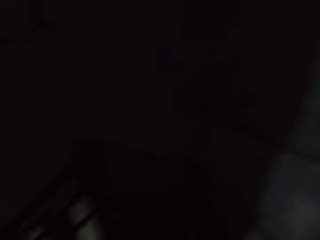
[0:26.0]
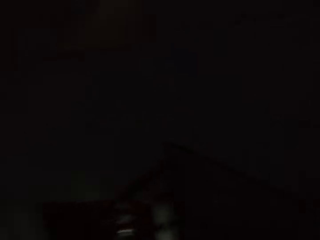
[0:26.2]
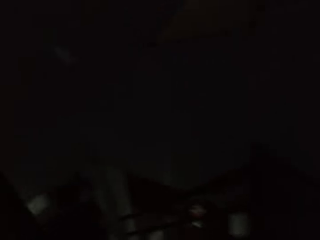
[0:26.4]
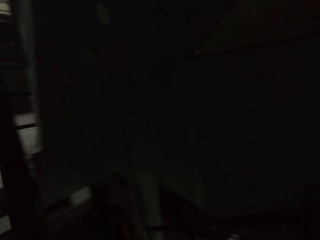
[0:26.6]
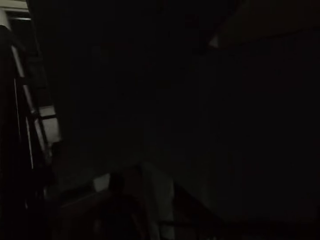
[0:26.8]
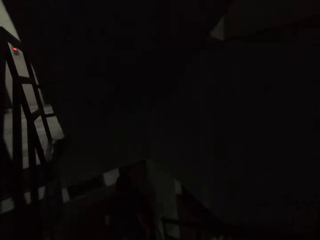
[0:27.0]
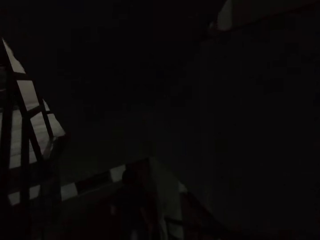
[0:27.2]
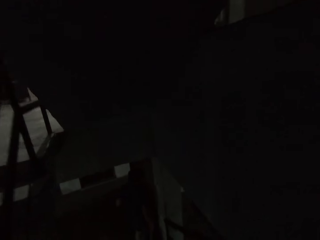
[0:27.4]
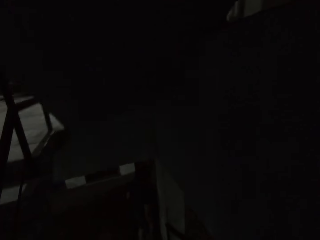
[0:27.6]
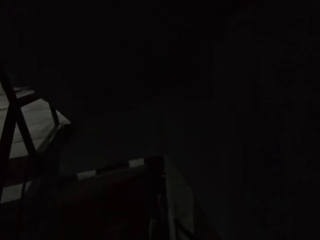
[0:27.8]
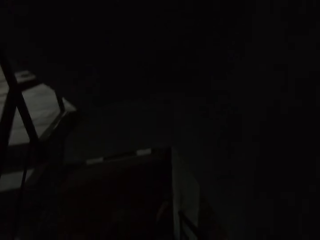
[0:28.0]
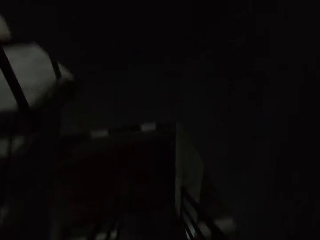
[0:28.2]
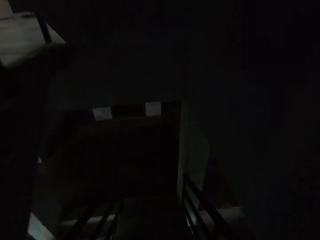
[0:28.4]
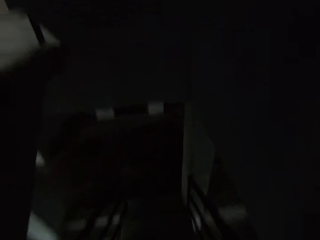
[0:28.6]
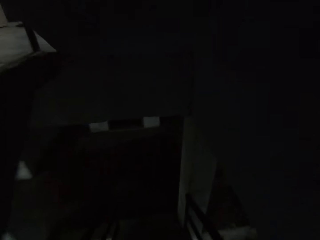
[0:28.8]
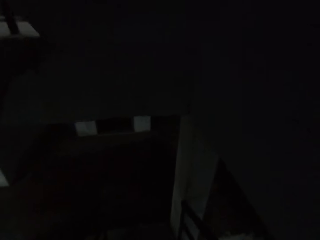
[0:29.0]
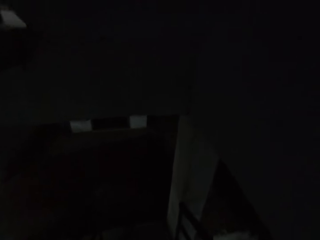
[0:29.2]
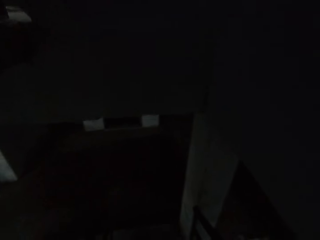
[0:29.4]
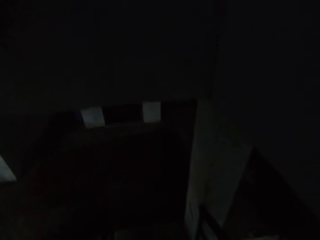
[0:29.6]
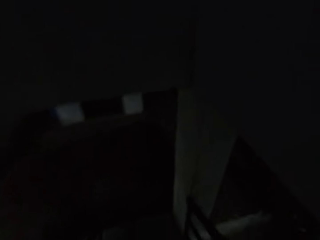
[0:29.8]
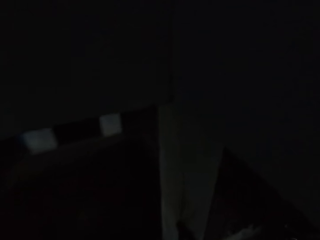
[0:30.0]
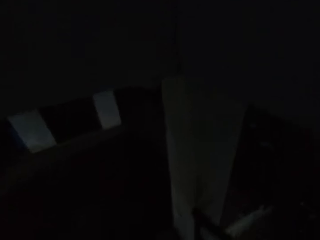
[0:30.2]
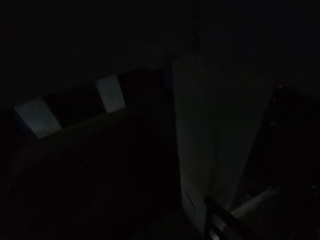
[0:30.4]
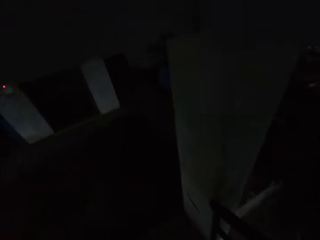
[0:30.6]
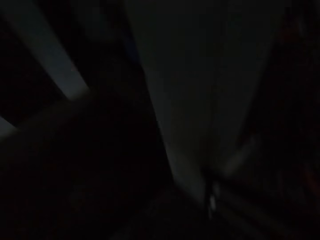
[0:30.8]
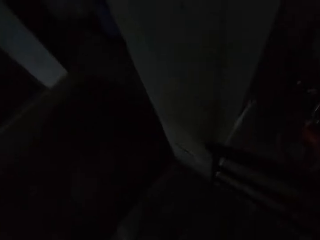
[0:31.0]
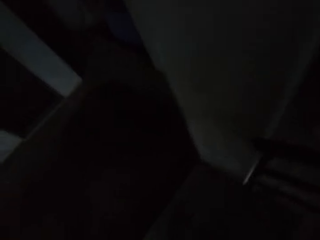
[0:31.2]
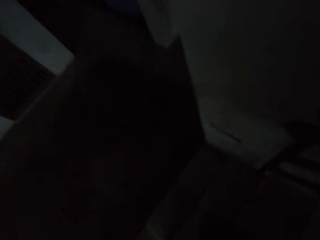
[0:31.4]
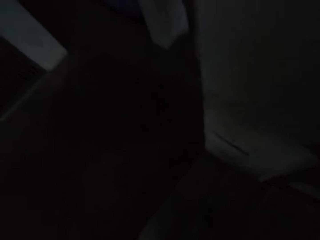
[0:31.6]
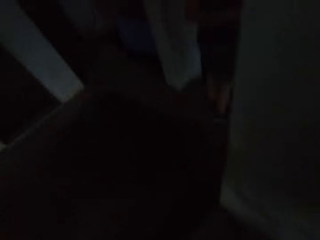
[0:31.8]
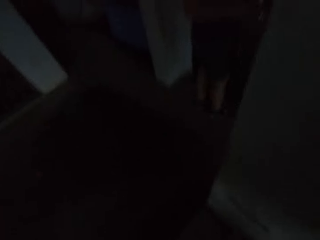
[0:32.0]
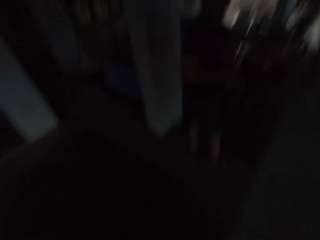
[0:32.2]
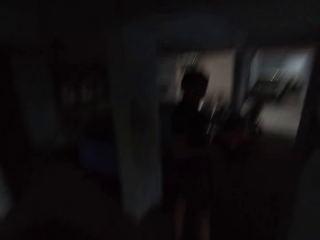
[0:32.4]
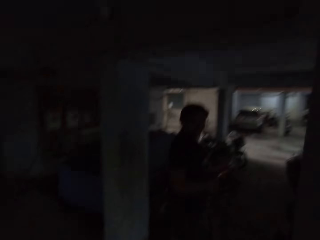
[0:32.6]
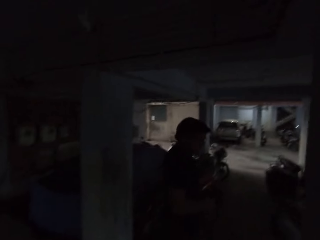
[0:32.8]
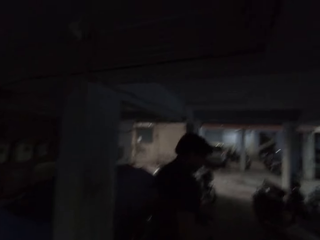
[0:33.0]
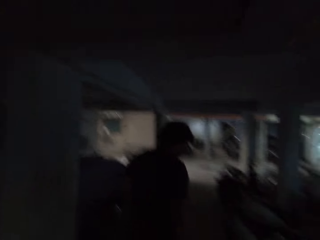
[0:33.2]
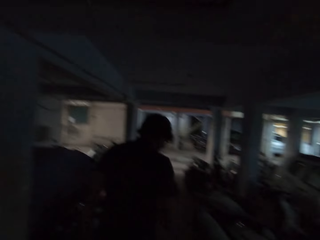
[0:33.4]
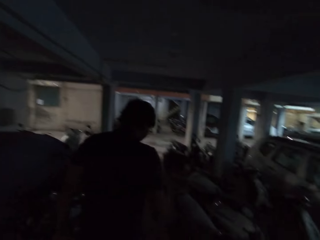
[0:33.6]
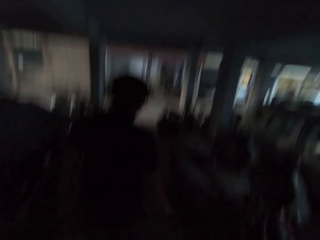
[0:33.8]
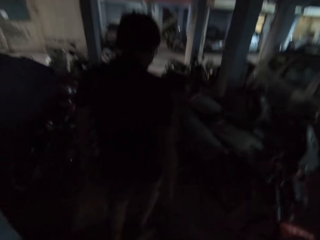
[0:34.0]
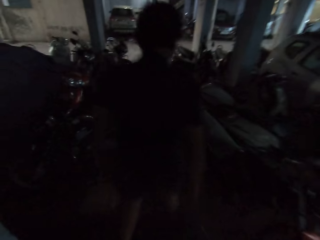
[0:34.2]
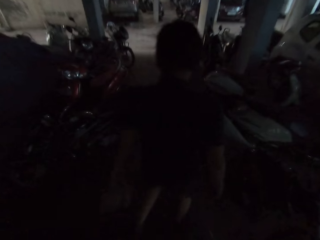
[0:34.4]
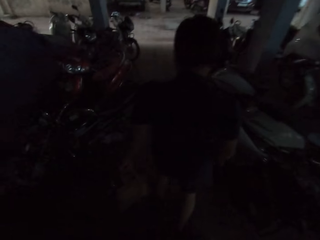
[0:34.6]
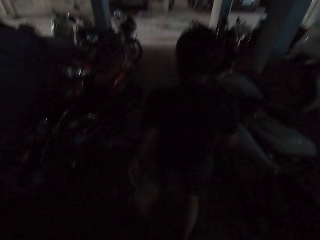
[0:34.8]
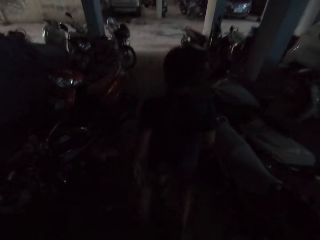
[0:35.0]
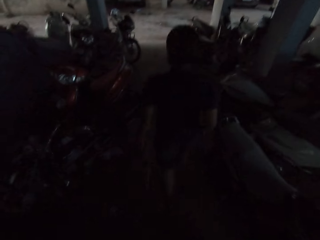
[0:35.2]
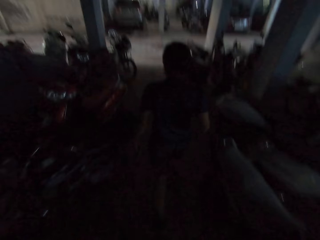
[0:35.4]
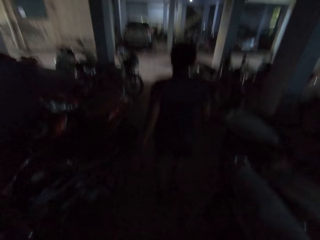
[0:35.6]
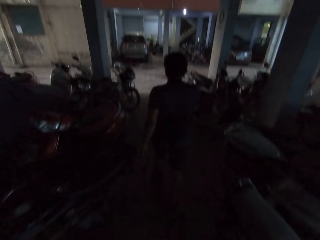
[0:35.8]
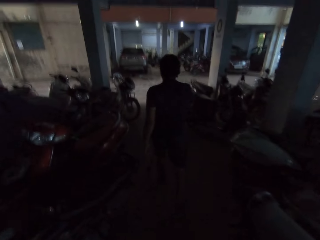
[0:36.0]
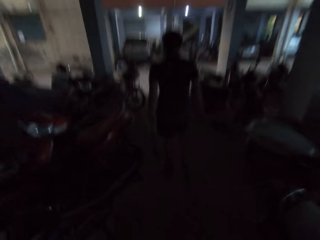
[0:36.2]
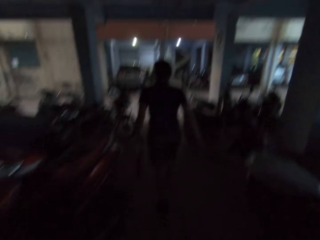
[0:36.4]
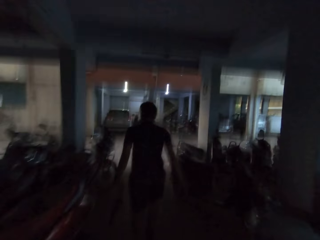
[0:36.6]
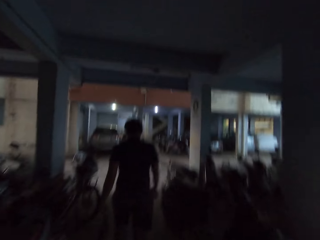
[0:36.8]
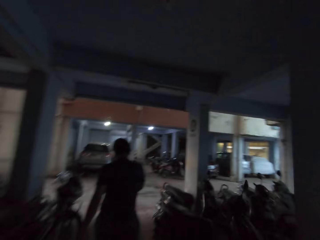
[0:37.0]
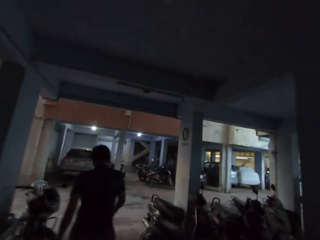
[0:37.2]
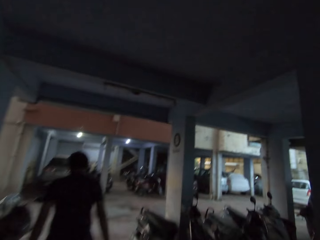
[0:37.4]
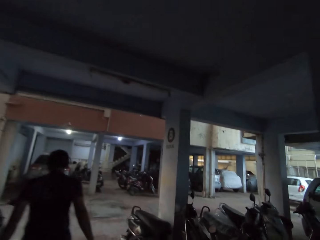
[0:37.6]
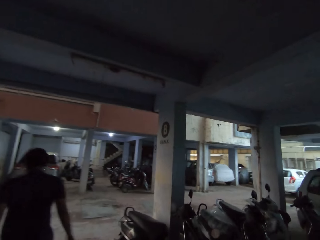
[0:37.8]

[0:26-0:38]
The camera wearer converses with the man. They walk out of the building with the man. They walk through a garage with the man.

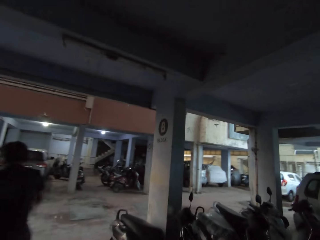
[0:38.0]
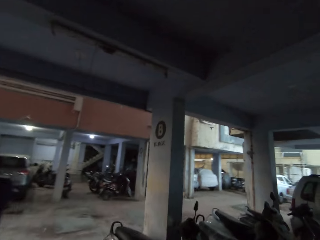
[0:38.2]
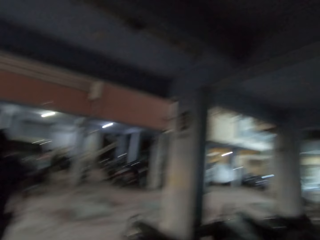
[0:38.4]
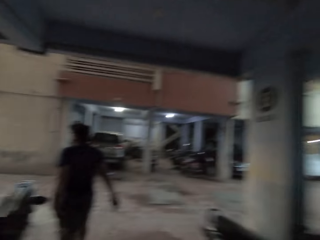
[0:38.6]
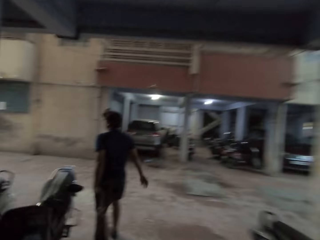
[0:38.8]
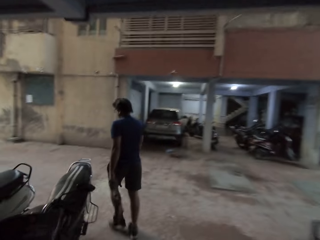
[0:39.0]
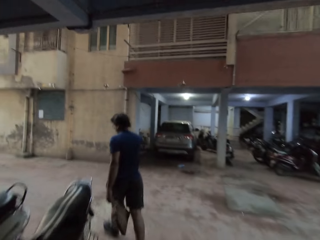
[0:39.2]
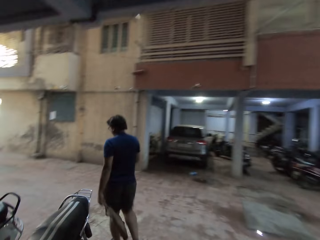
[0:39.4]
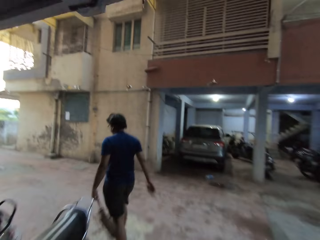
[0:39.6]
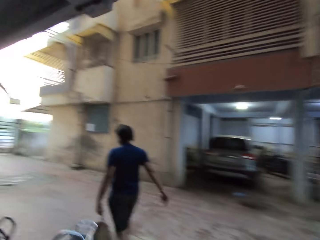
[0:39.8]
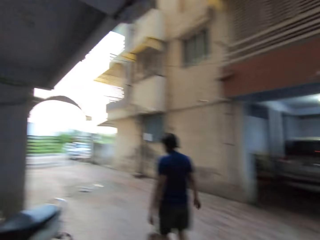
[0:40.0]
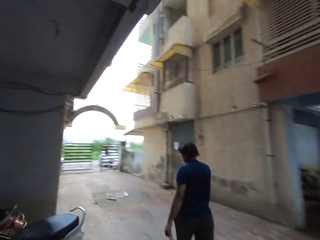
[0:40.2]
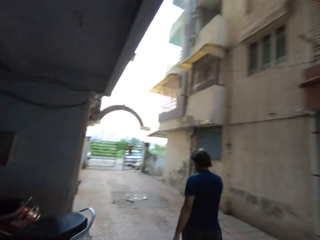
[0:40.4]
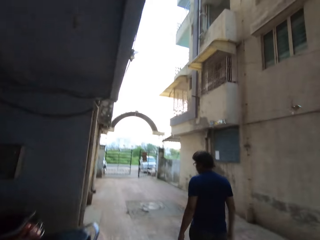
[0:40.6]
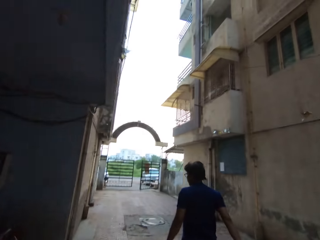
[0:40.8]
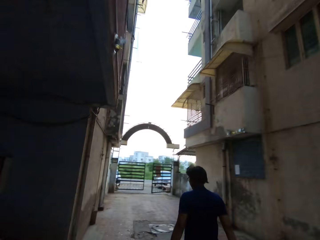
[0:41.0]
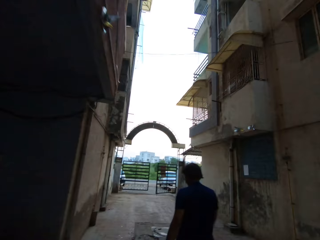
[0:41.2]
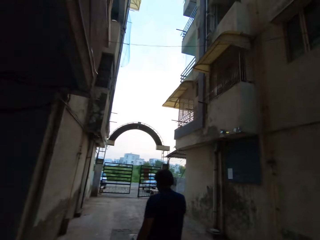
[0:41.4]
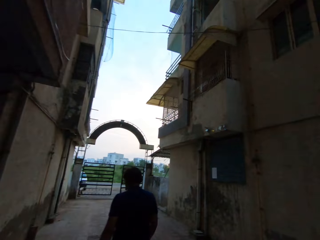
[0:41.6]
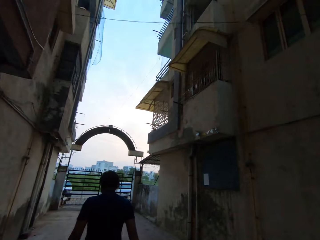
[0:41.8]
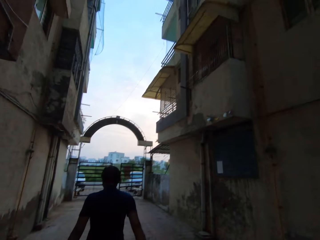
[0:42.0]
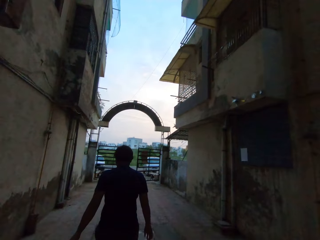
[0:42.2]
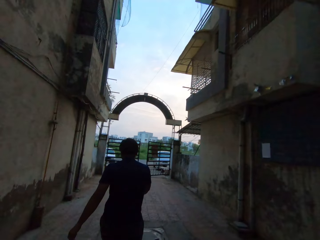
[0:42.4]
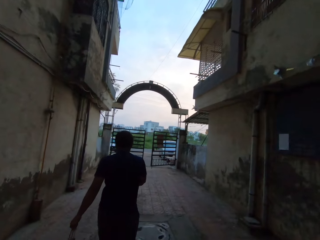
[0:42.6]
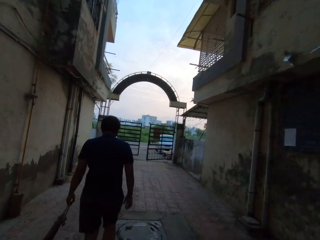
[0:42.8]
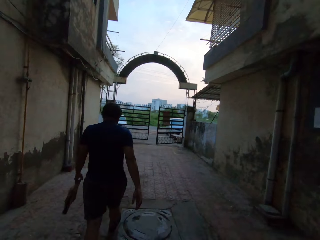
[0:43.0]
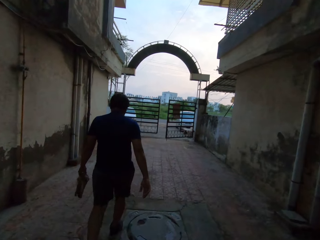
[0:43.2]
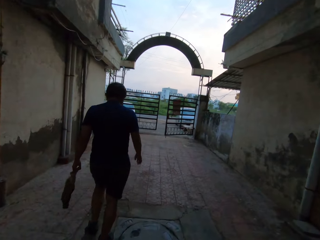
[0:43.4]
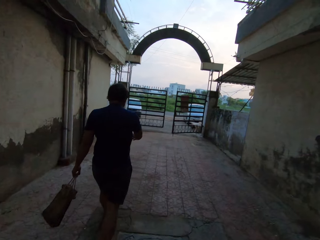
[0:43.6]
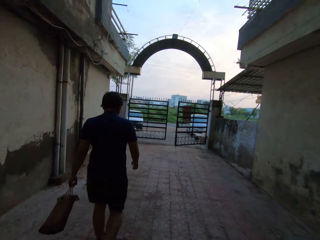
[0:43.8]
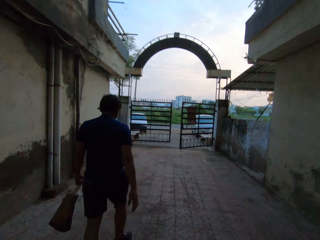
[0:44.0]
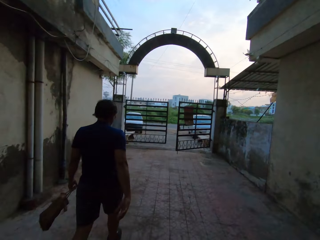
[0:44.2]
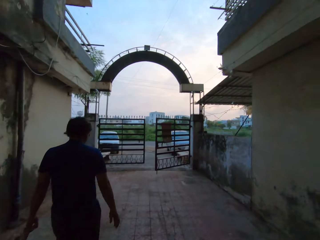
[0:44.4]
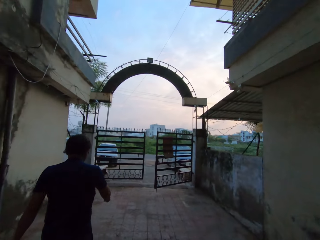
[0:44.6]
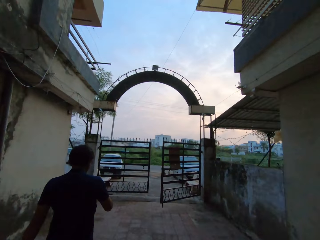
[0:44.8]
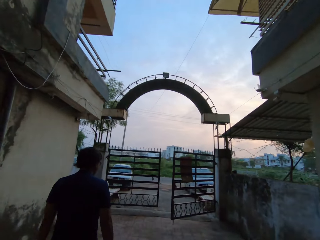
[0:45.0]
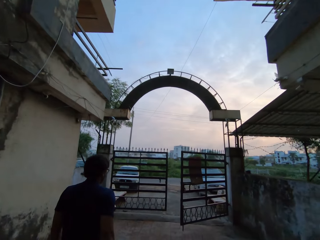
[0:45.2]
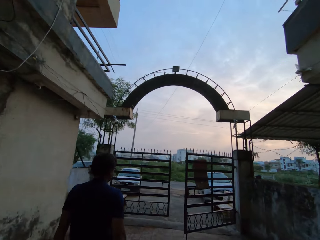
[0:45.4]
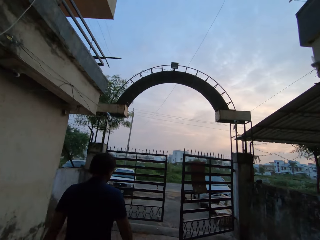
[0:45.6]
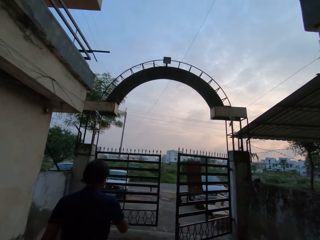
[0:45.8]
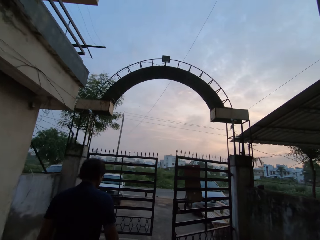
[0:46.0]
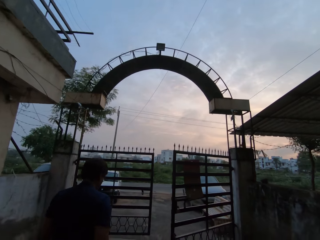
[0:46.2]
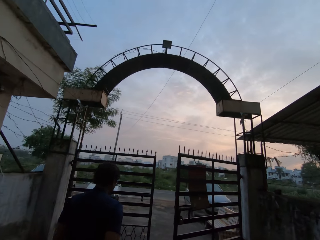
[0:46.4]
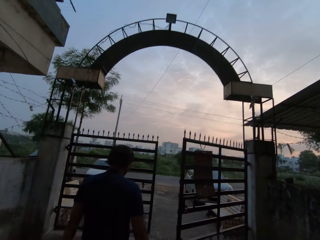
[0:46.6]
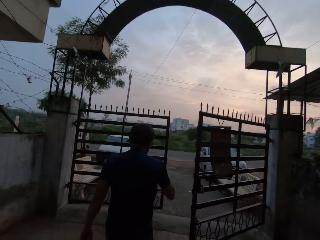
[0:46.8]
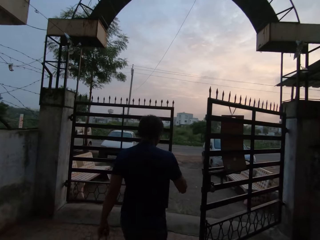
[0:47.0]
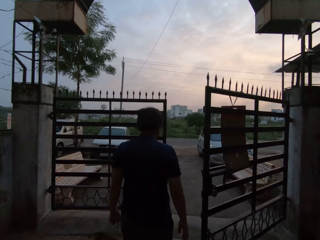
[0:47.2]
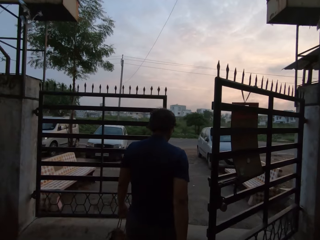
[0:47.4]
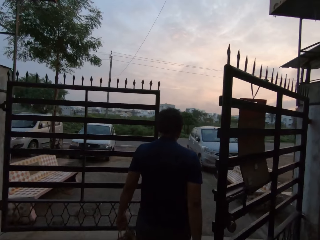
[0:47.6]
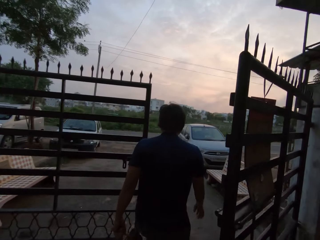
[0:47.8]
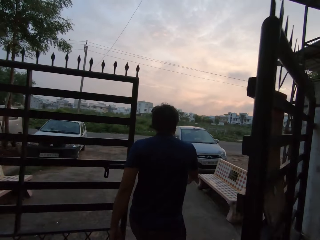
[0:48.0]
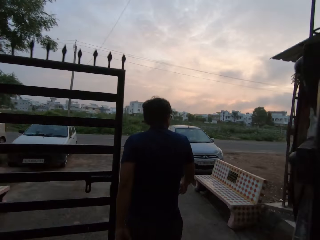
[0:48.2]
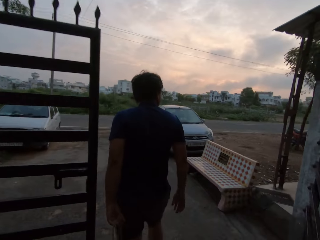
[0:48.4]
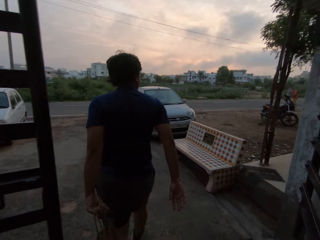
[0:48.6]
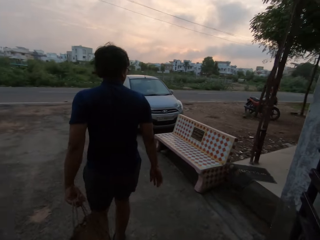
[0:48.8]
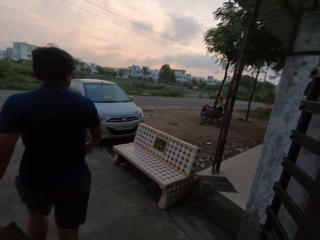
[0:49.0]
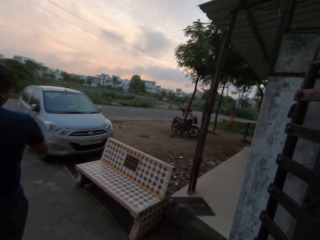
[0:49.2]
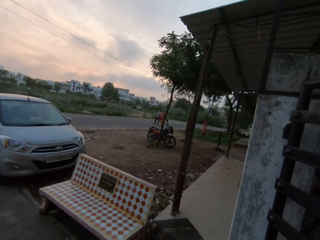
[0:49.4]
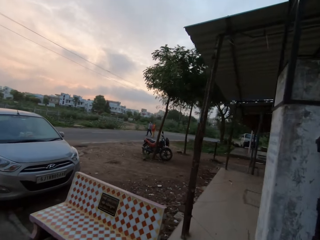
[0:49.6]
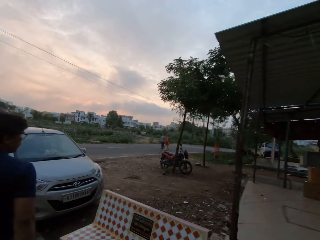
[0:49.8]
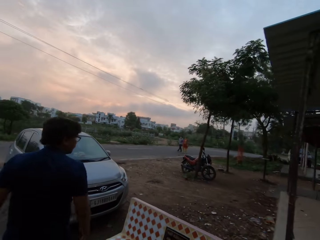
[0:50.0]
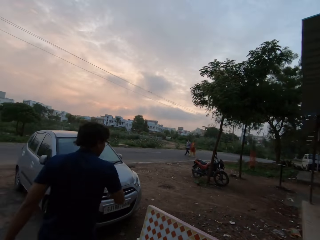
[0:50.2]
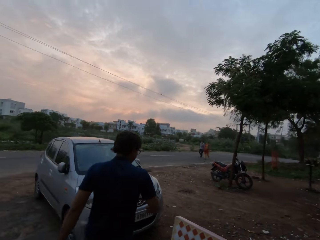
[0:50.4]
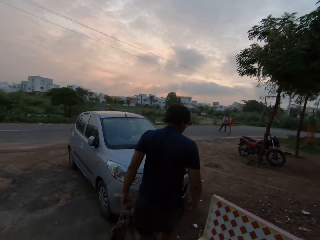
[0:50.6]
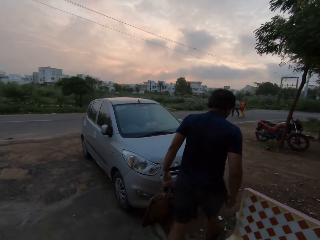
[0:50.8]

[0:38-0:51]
The camera wearer walks along a corridor with the man. They converse with the man. They look at the man. The man walks out of a gate. The camera wearer walks out through the gate with the man.
